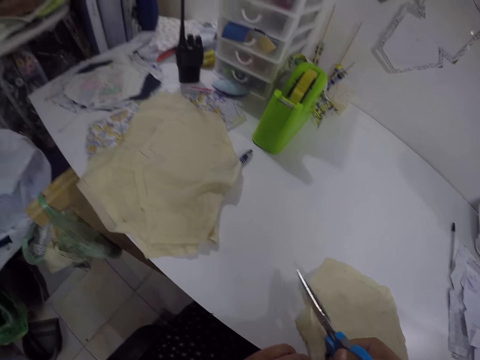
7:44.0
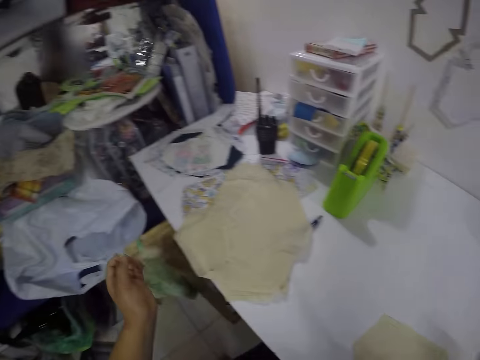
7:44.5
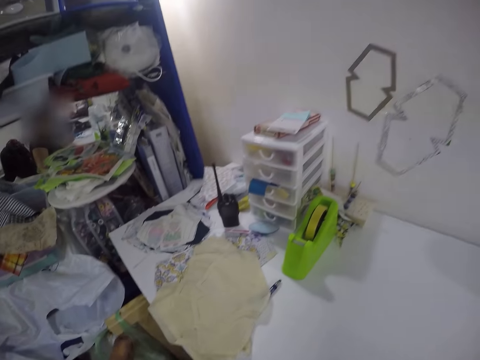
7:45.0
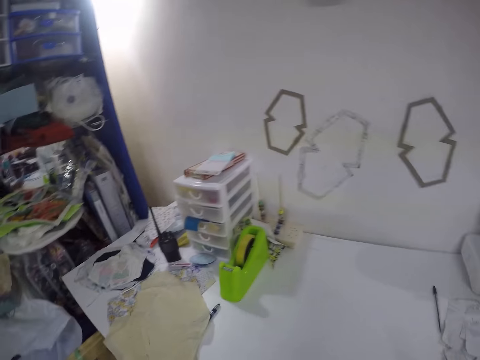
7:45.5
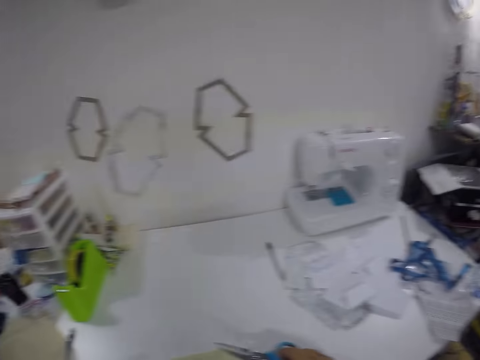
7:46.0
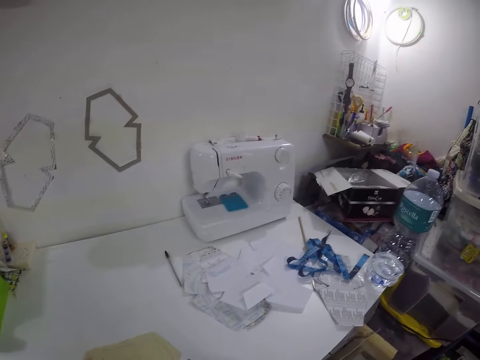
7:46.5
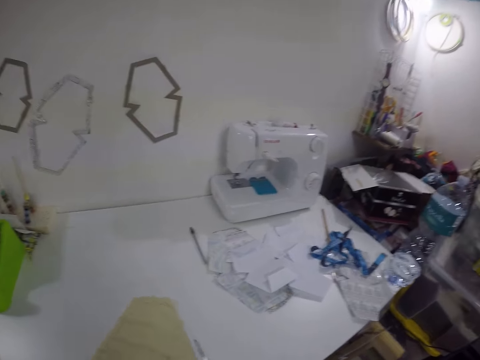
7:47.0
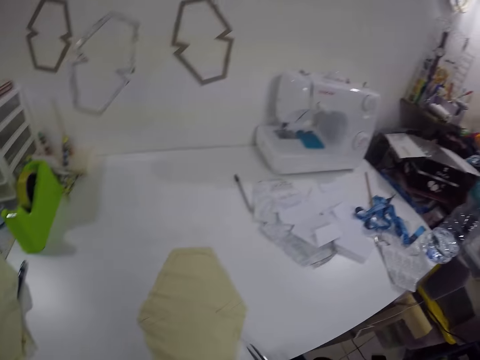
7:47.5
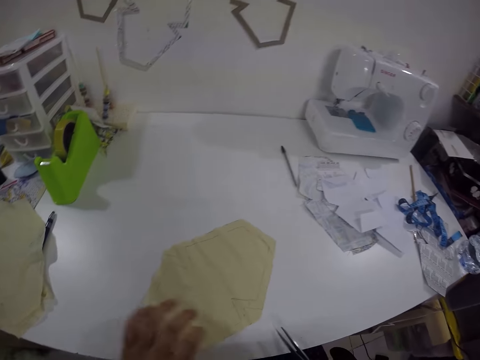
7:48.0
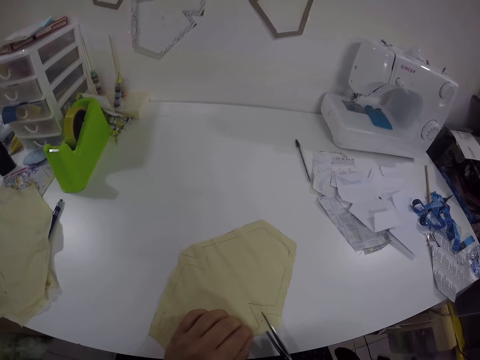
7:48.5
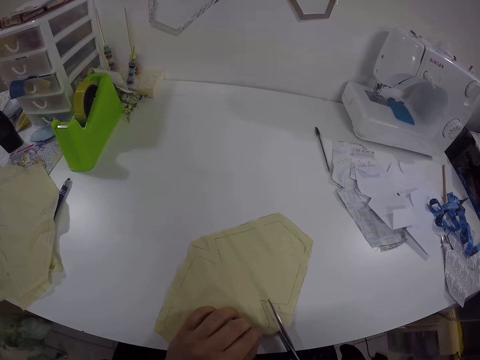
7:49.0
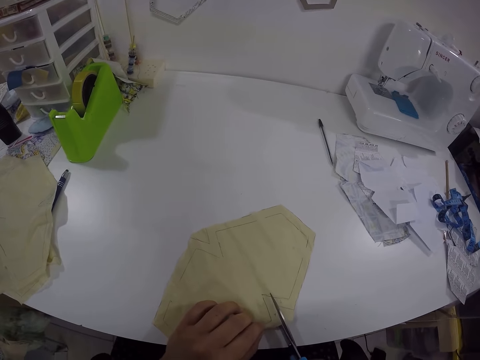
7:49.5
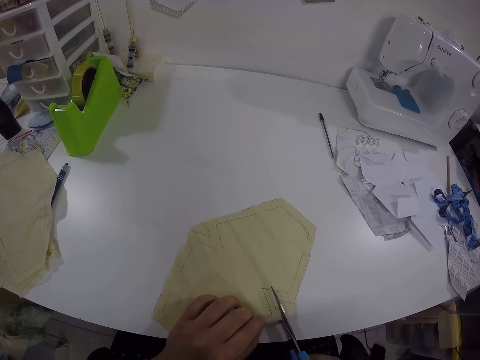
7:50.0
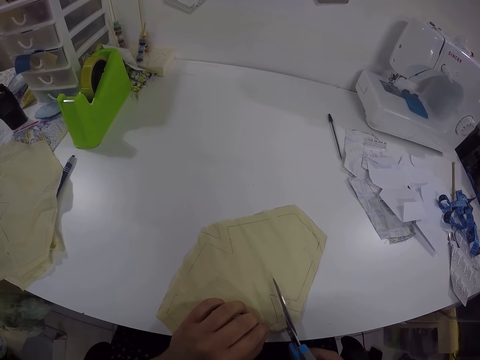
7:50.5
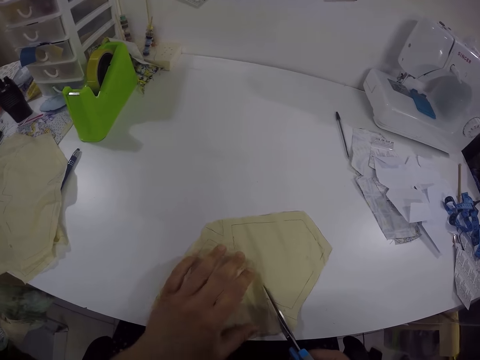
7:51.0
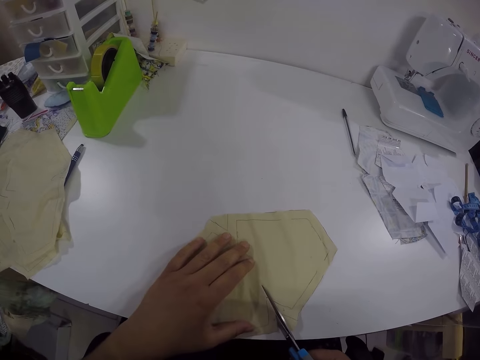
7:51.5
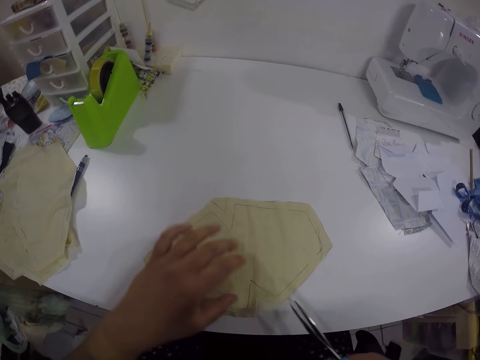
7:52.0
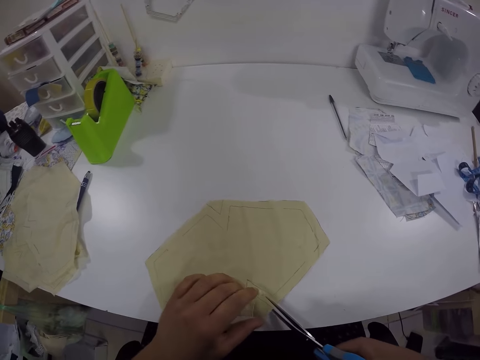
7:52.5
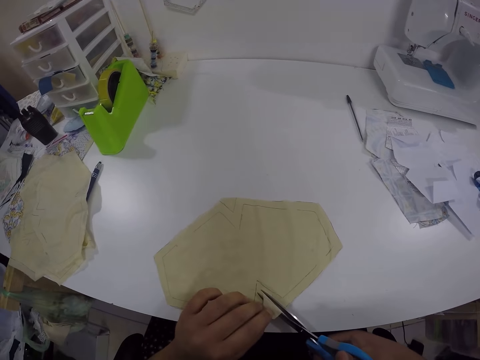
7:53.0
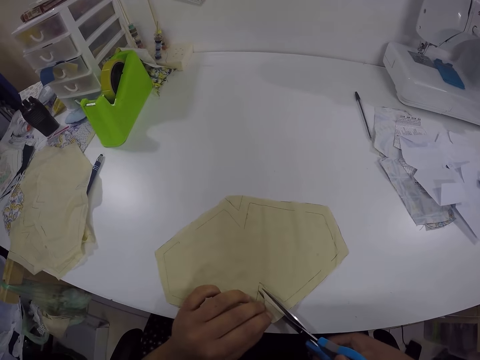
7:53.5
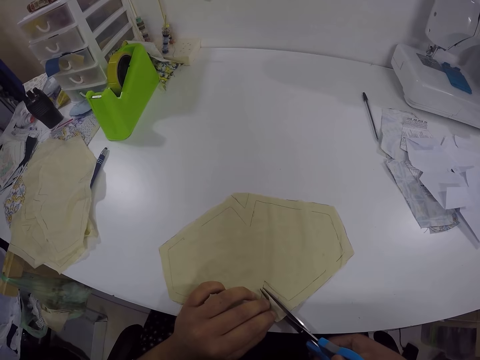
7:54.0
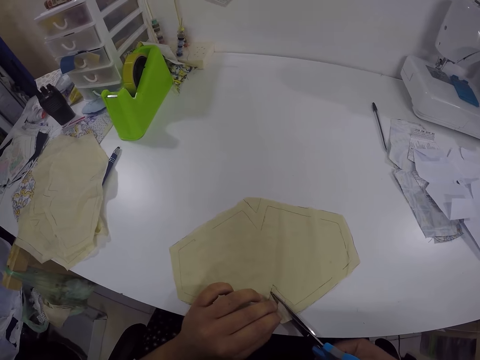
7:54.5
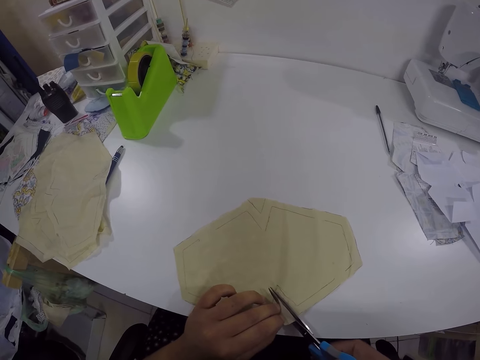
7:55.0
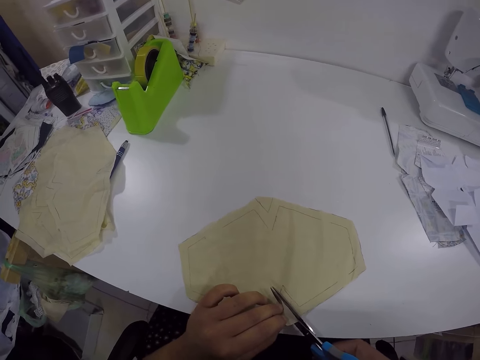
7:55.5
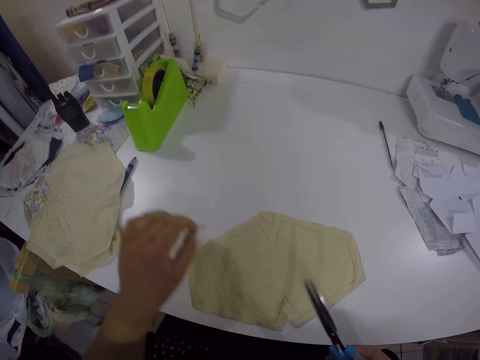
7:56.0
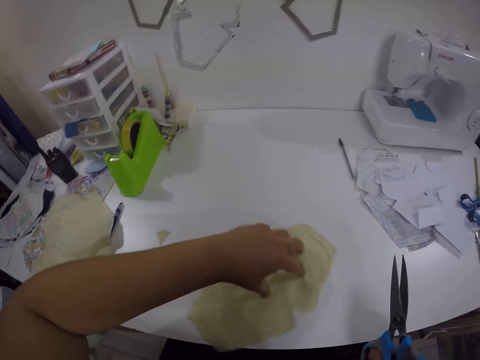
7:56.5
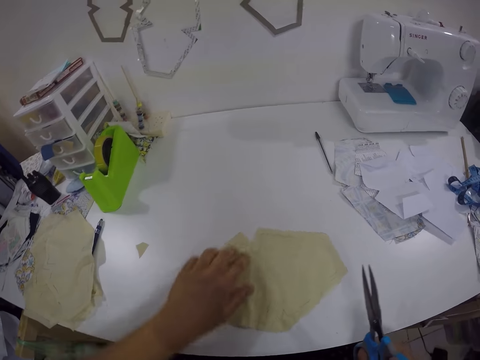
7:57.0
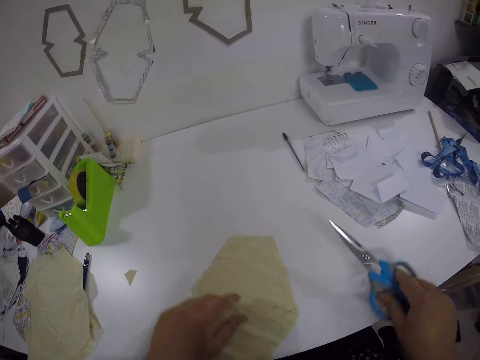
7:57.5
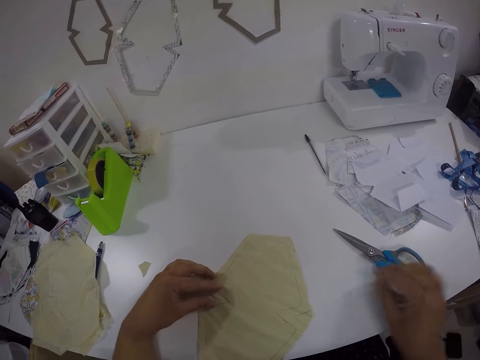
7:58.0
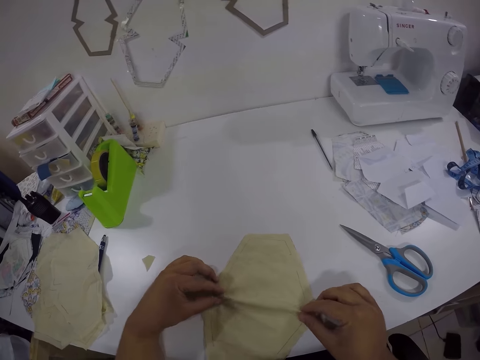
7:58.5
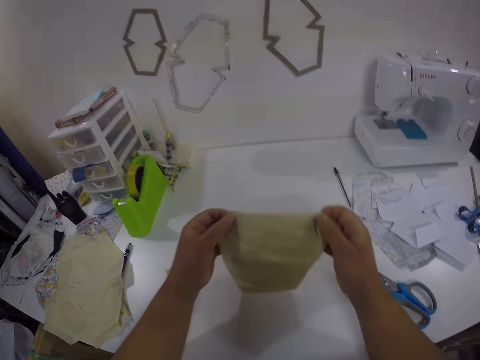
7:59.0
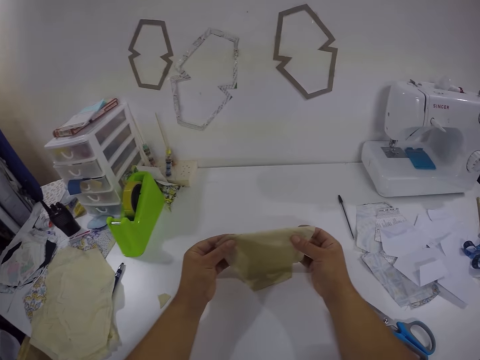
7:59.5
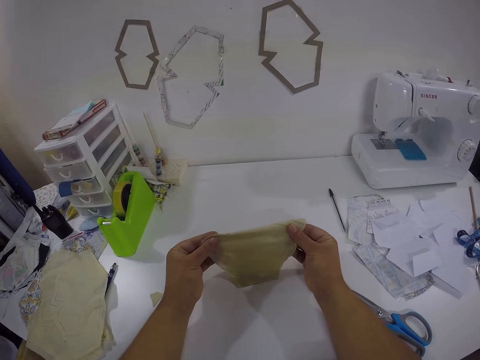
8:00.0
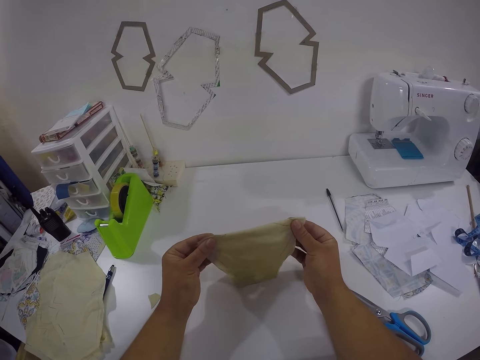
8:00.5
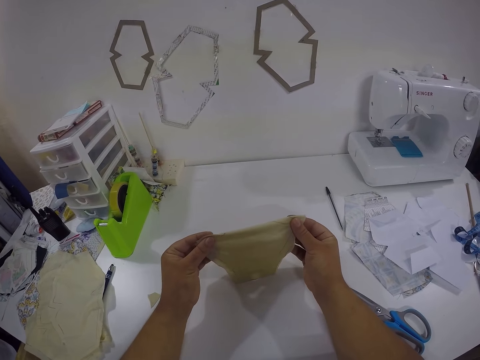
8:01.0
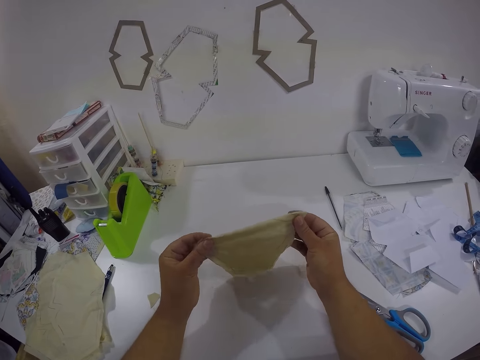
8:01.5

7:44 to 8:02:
The camera wearer drops the piece of cloth in his left hand in a trash bin. He adjusts the cloth on the table with his left hand. He cuts a piece from the cloth on the table with the scissors in his right hand. He drops the piece of cloth in his left hand on the table. He adjusts the cloth on the table with his left hand. He drops the scissors in his right hand on the table. He takes the cloth from the table with both hands. He holds the piece of cloth on the sewing machine with his hands. He inspects the cloth in both hands.

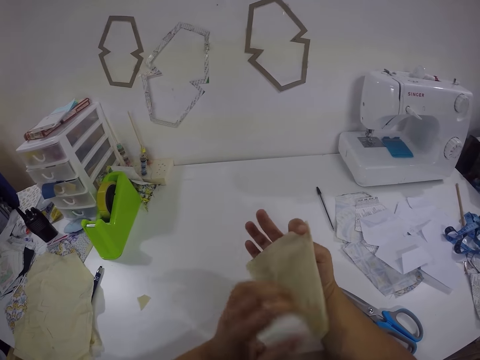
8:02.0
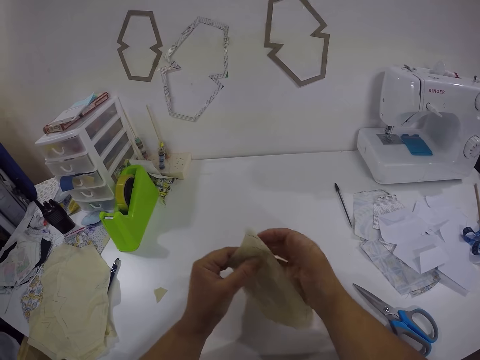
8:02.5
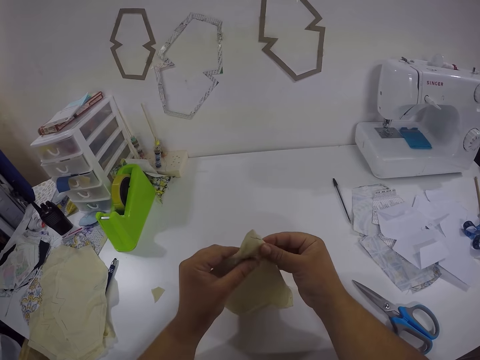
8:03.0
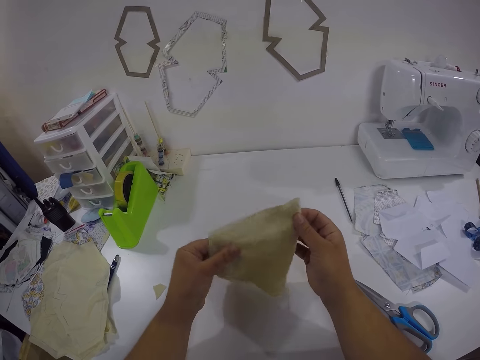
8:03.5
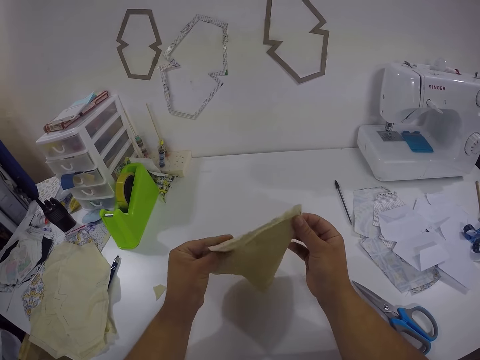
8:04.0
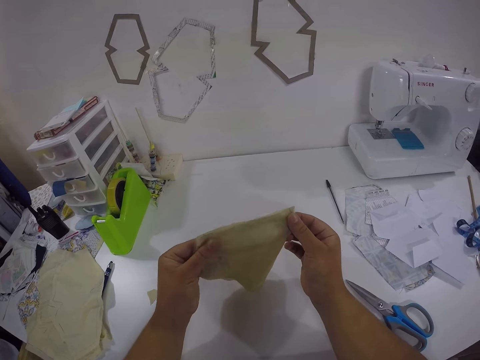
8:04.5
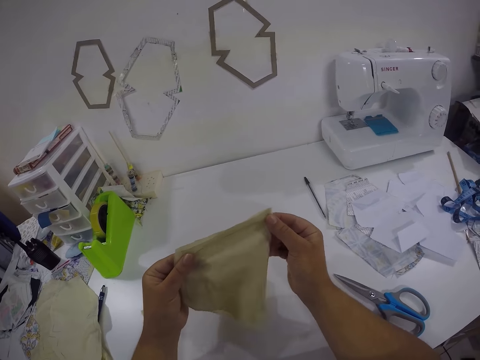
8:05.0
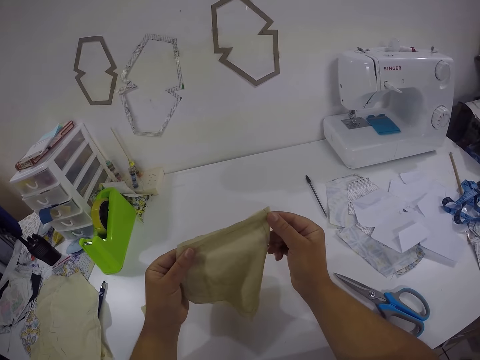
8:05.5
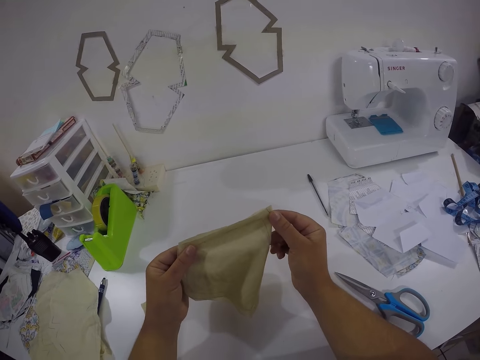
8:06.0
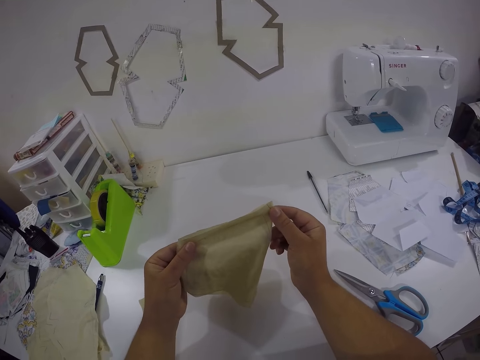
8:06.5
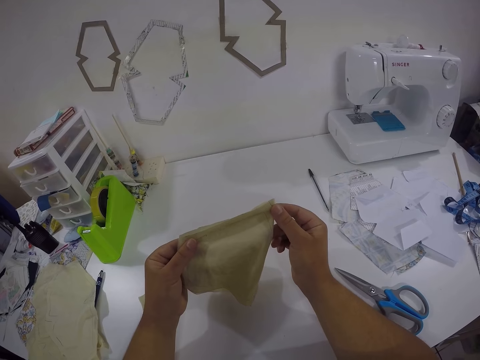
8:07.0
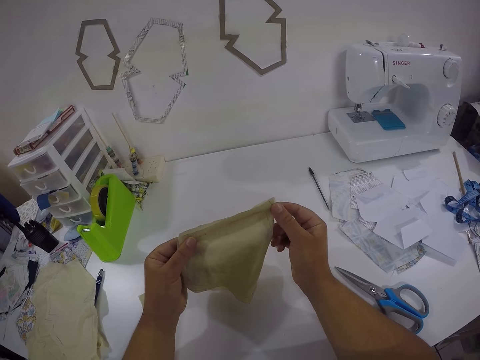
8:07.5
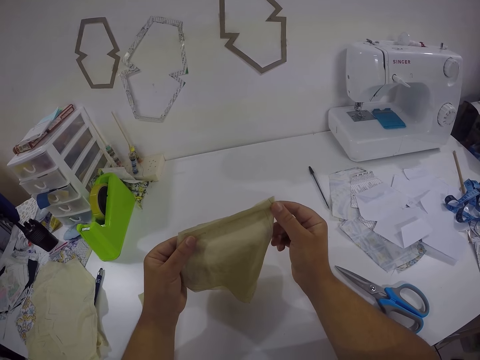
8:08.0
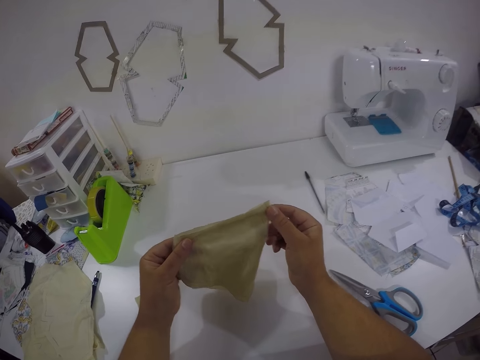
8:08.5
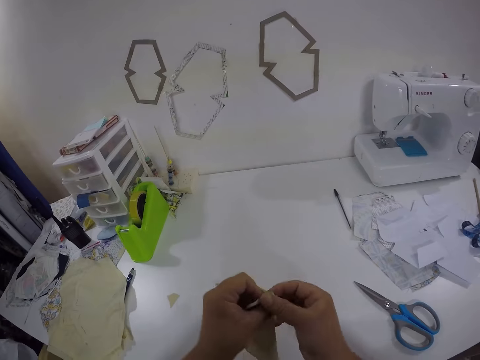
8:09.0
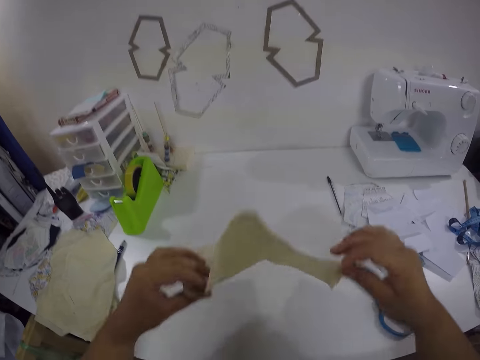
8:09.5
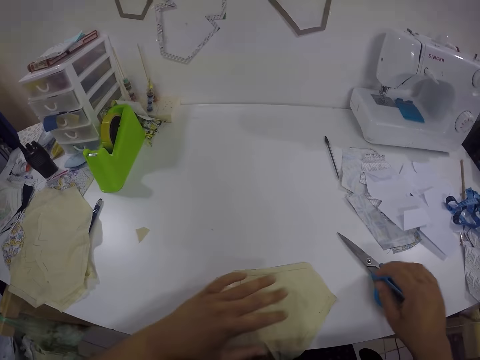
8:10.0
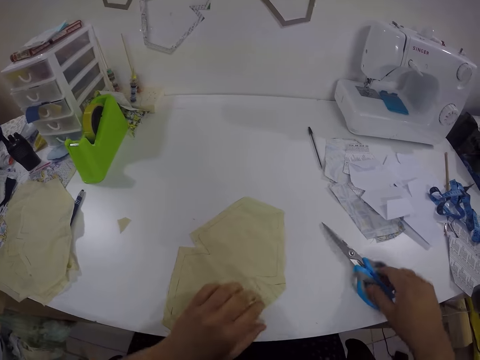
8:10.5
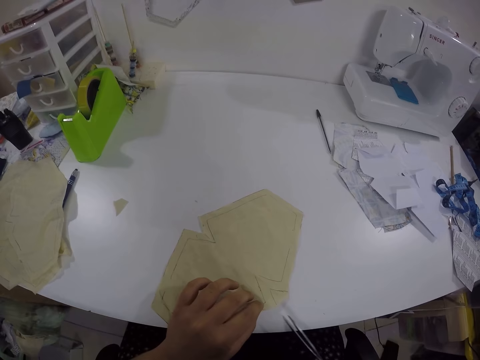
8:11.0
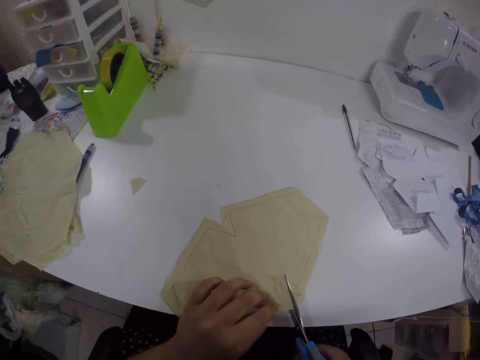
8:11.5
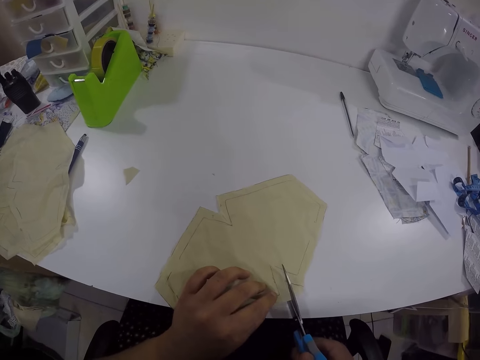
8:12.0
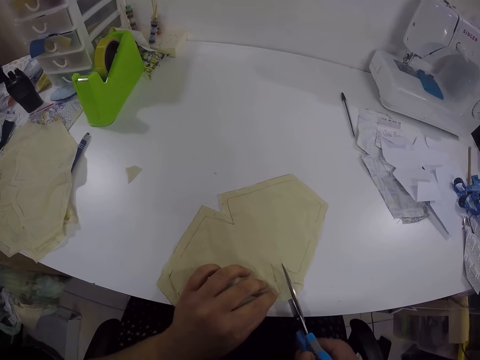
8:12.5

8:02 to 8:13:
The camera wearer places the cloth in both hands on the table. He adjusts the cloth on the table with his left hand. He takes the scissors from the table with his right hand. He cuts the piece of cloth with the scissors.
